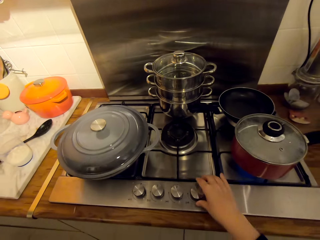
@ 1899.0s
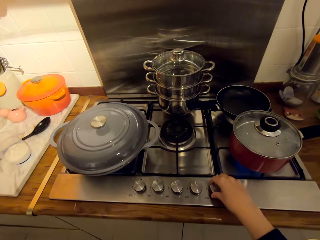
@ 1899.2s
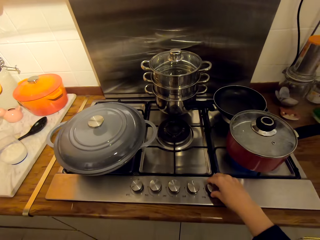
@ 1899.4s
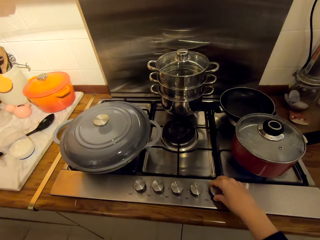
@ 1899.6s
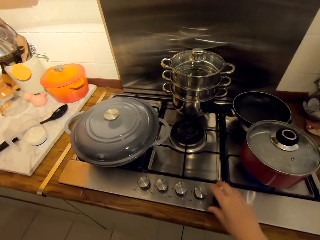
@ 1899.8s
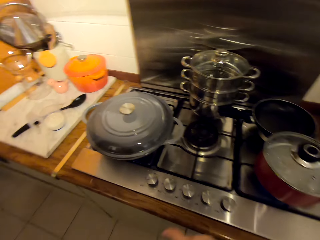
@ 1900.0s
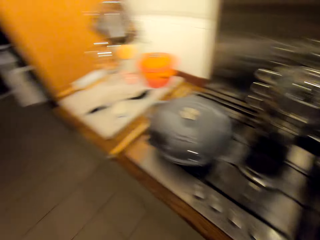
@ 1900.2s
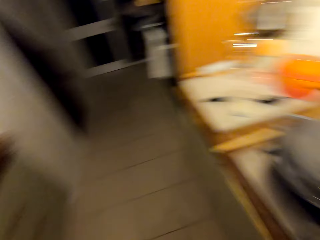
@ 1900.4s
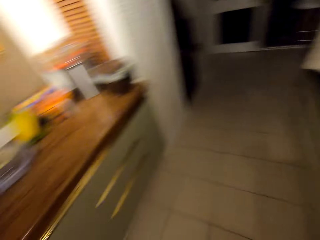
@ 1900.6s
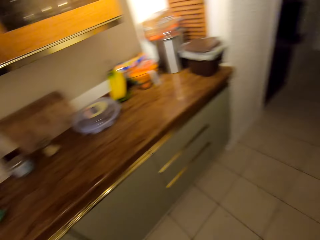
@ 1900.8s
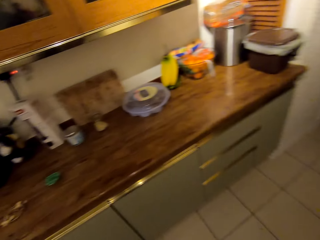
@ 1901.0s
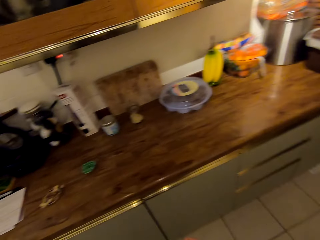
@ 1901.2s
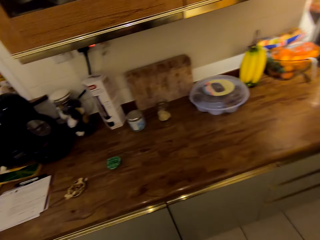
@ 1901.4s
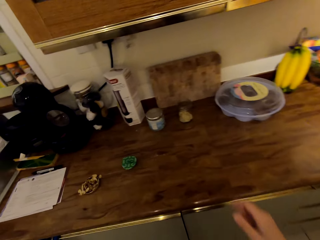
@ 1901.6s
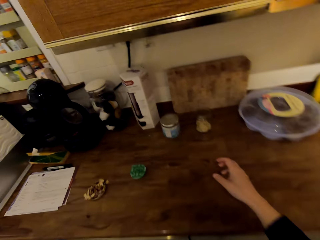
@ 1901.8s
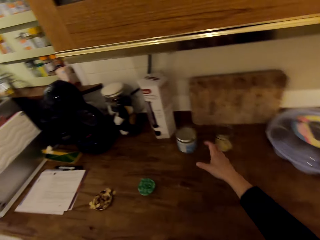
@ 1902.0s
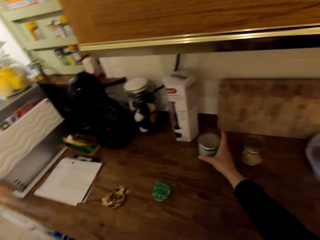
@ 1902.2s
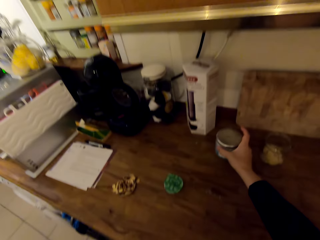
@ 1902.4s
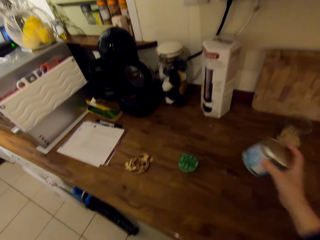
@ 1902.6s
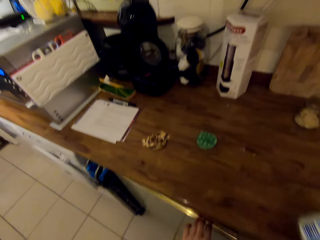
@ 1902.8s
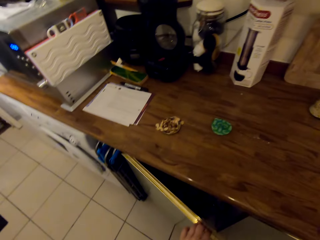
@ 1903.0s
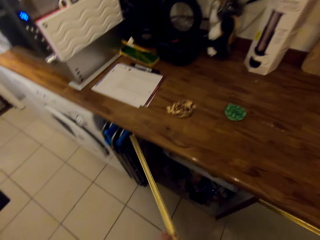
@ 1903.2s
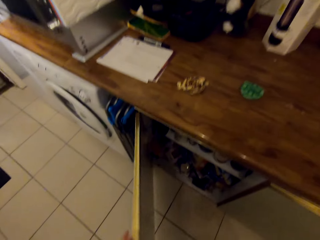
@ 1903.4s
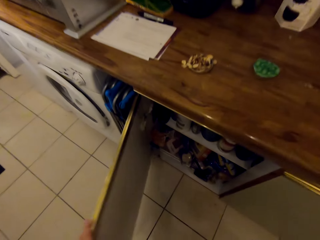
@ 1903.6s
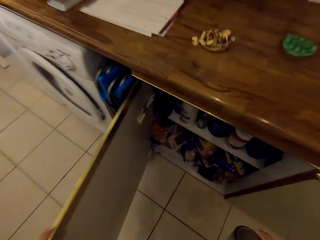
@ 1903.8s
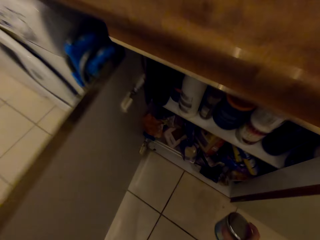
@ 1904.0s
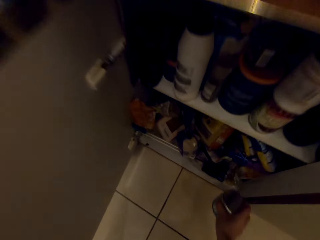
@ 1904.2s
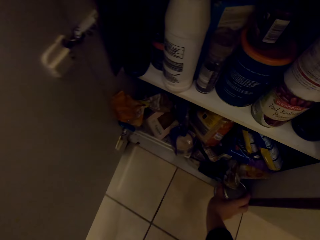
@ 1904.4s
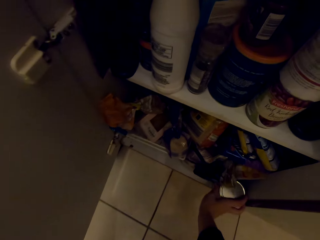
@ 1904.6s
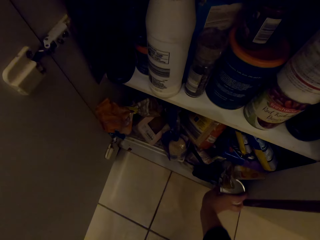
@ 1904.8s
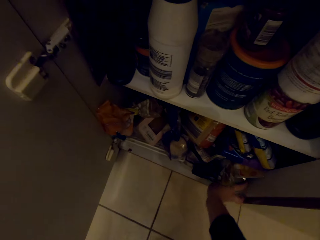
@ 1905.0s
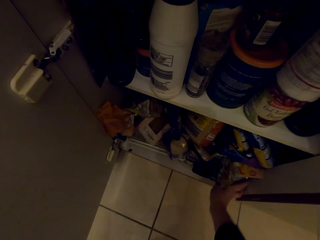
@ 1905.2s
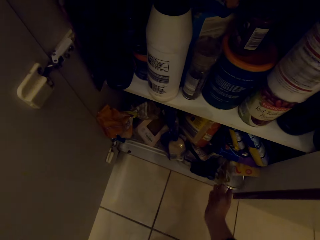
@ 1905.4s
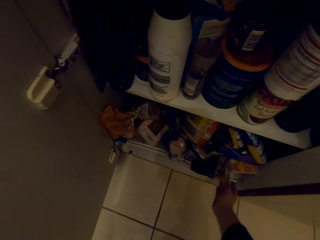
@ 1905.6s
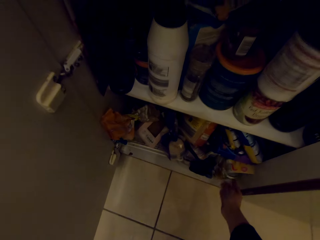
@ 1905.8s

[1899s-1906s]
The camera wearer turns the knob on the cooker and holds a cooker button. They turn towards the cooker. They walk around the kitchen. They pick up the jar. They open the cabinet door. They place the jar in the cabinet.

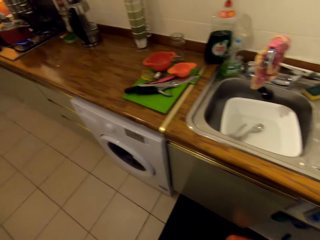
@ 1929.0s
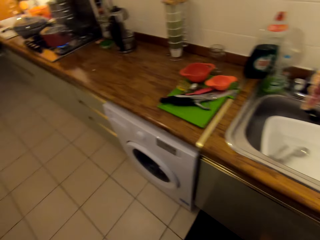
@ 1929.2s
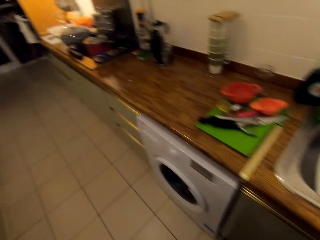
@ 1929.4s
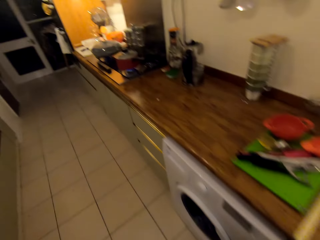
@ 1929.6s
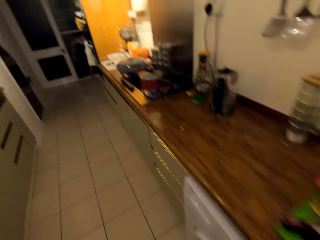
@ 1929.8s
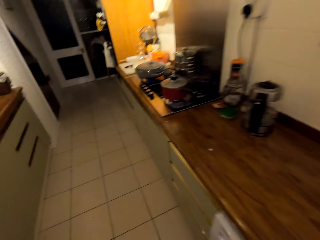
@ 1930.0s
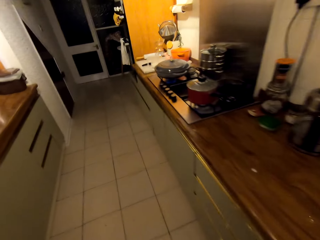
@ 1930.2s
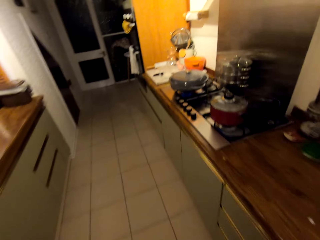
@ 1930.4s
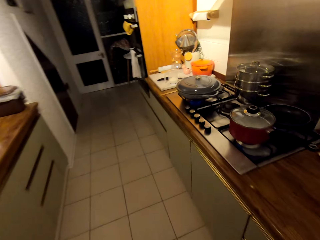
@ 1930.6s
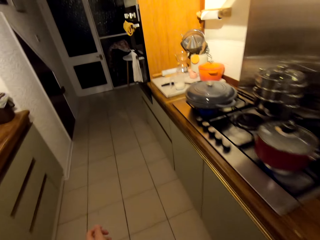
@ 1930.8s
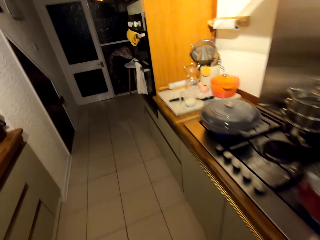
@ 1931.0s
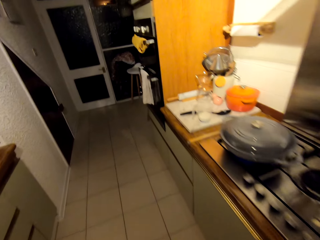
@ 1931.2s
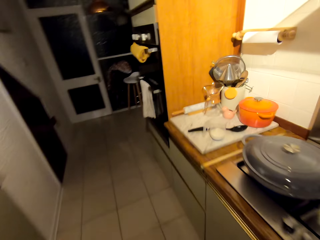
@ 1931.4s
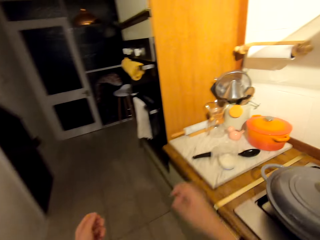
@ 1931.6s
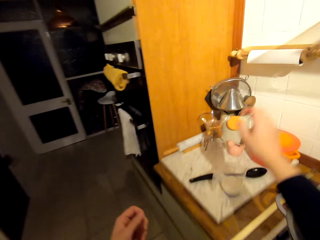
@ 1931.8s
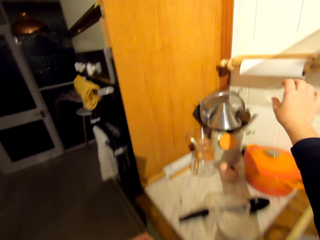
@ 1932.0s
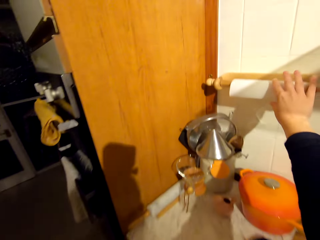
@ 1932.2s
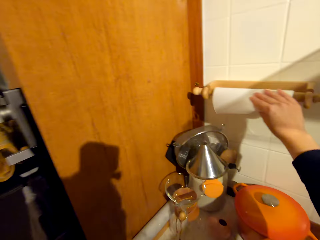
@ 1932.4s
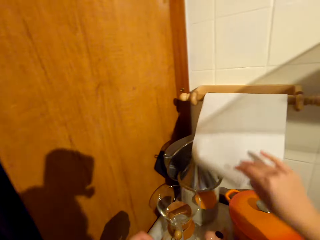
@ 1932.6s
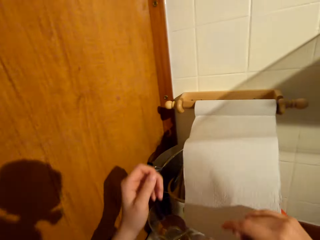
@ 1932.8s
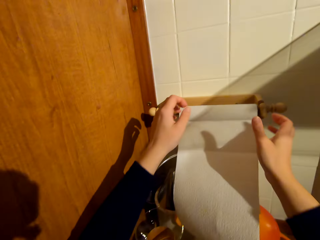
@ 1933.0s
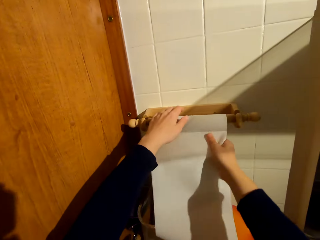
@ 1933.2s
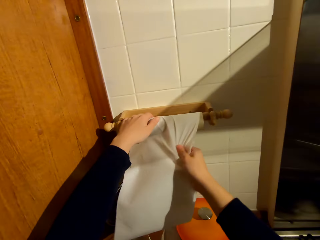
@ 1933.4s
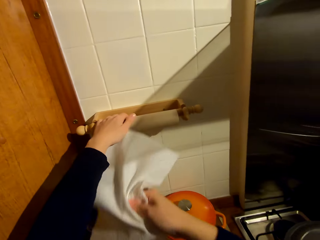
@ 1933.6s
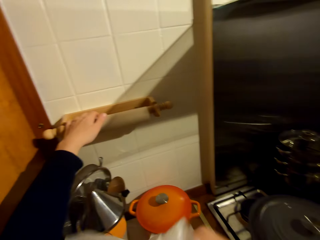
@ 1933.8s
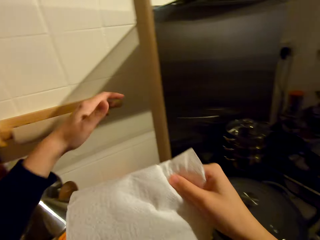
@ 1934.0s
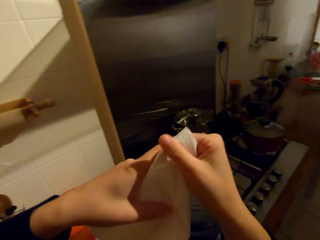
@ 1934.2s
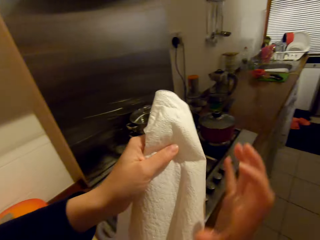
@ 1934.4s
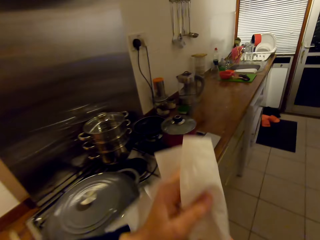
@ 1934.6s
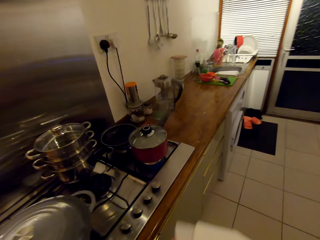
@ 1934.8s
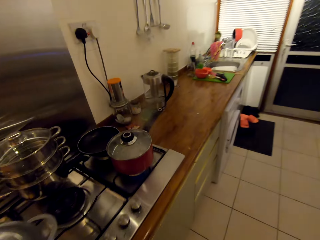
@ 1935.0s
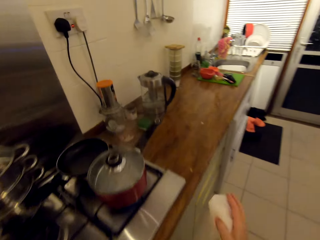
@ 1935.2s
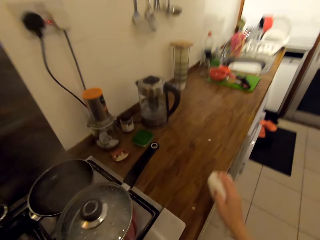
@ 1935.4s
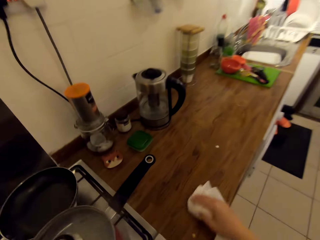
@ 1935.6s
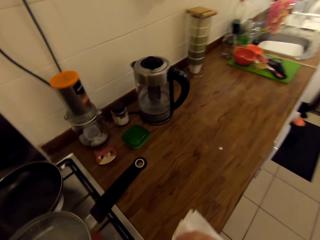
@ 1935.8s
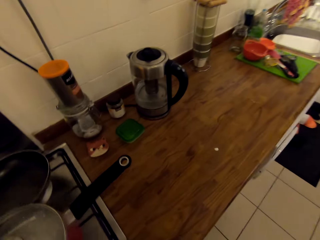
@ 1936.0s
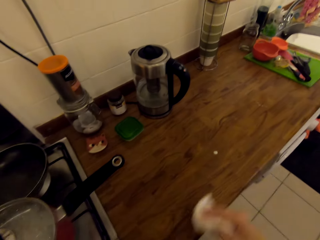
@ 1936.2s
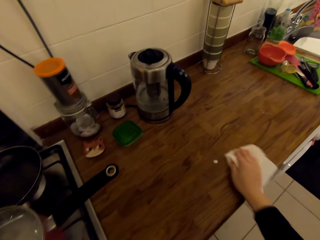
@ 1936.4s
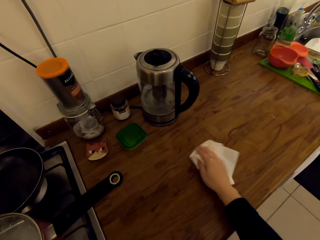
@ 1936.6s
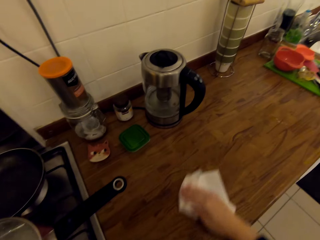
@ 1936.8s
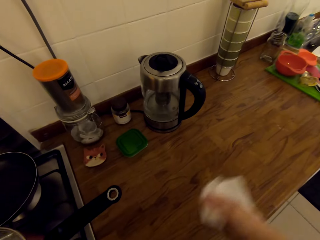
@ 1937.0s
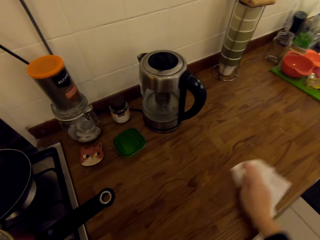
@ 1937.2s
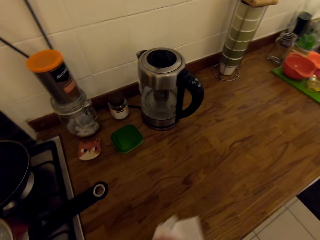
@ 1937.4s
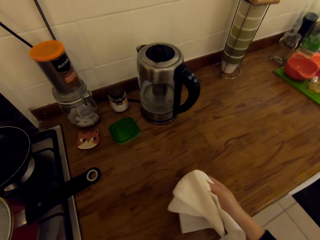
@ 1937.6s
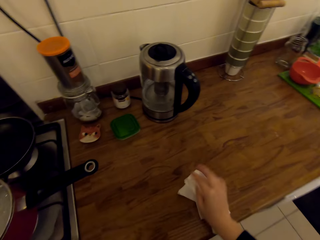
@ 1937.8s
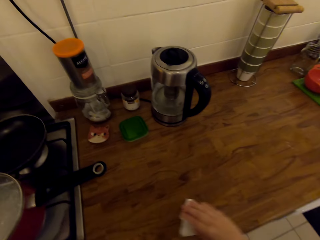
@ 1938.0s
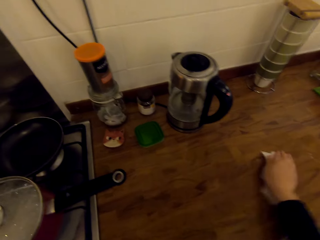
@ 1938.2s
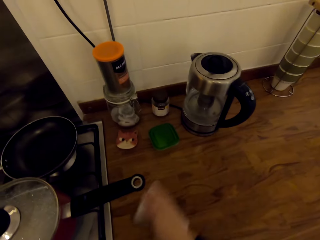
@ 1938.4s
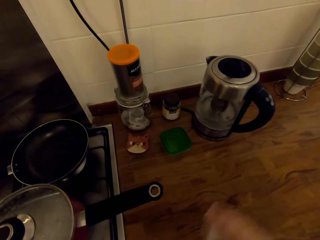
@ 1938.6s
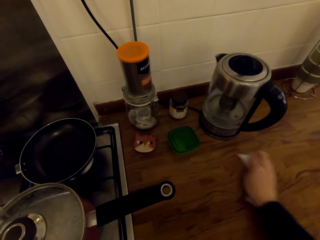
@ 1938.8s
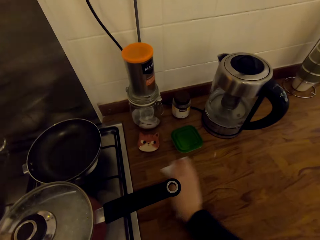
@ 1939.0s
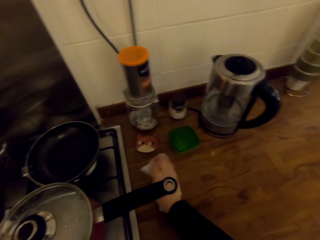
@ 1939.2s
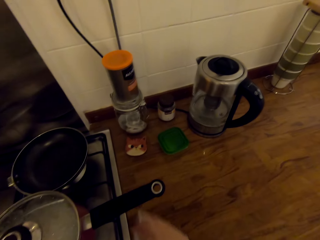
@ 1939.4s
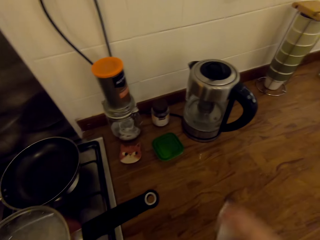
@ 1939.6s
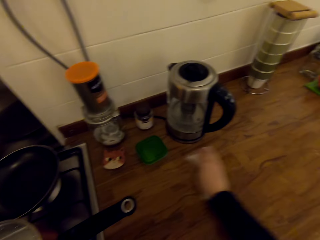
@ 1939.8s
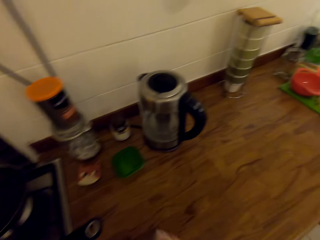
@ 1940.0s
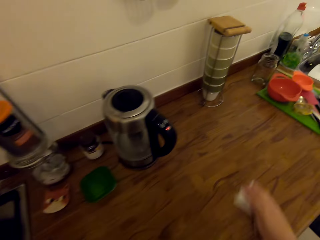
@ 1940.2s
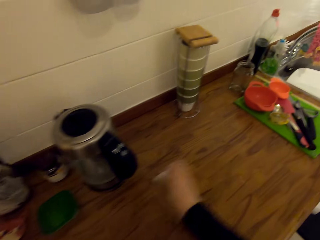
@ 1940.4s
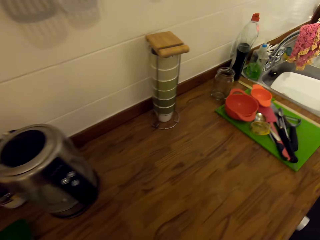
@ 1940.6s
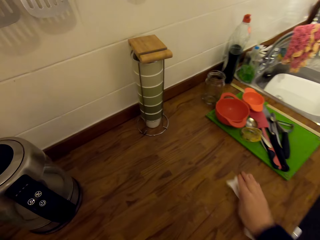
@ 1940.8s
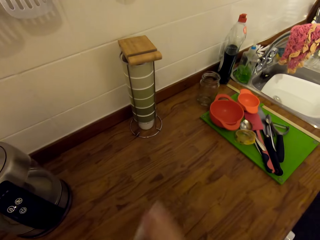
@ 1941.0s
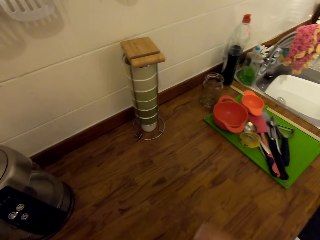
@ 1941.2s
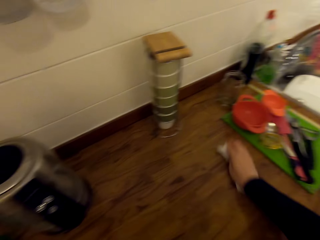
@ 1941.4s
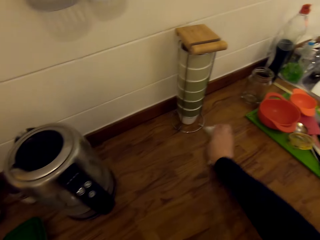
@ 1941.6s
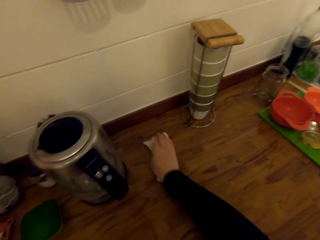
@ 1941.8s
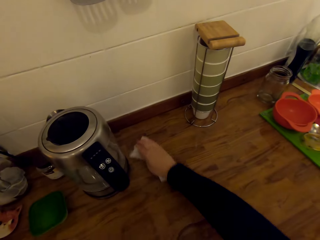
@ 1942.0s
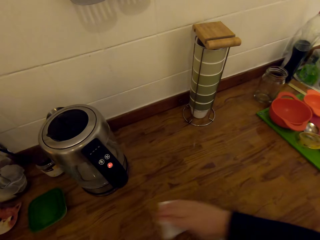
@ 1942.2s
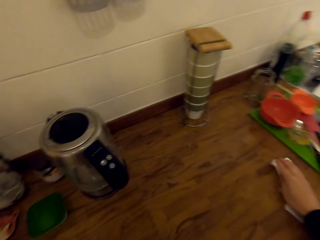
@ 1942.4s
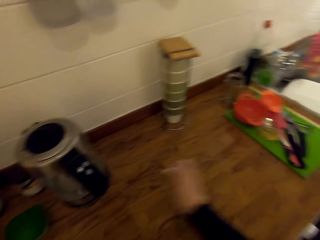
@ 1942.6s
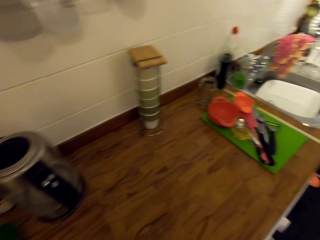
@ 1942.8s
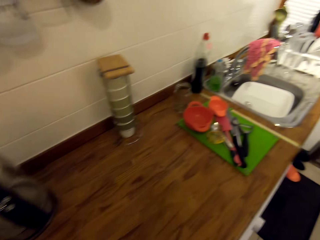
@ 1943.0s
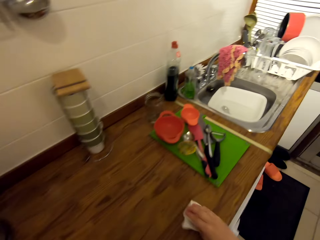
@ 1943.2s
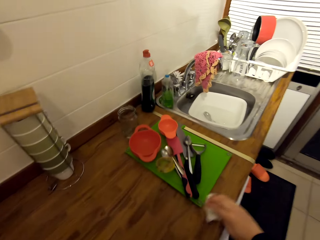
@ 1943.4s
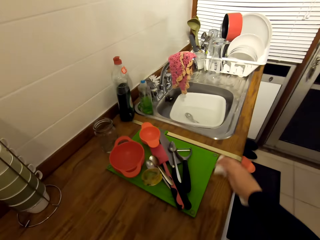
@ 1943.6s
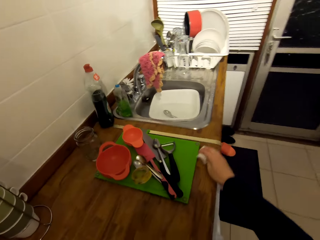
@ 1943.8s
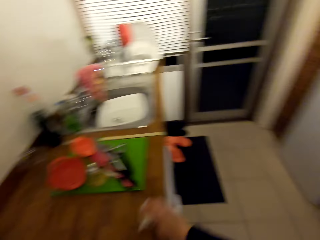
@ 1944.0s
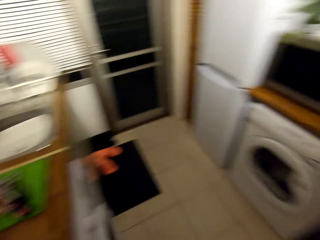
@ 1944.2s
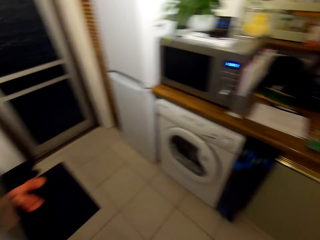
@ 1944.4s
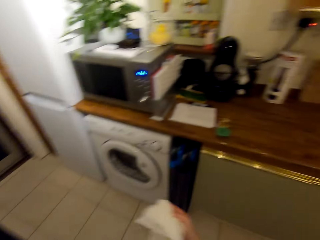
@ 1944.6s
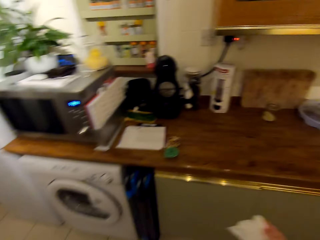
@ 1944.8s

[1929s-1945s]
The camera wearer turns around the kitchen. She walks towards the cooker. She pulls on the tissue with her hands, unwinds the tissue and removes the tissue from the stand. She walks towards the counter. She wipes the counter with the tissue. She walks towards another counter.
